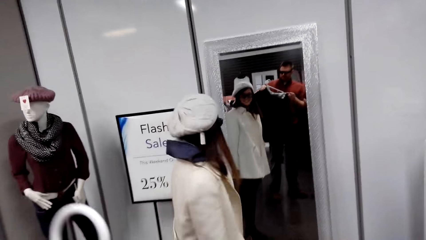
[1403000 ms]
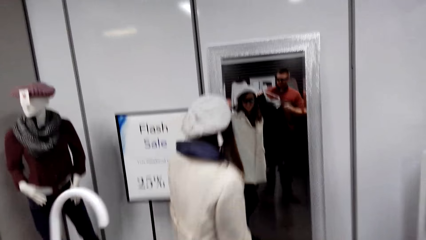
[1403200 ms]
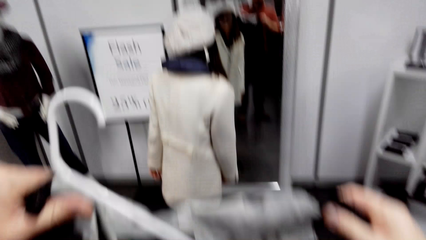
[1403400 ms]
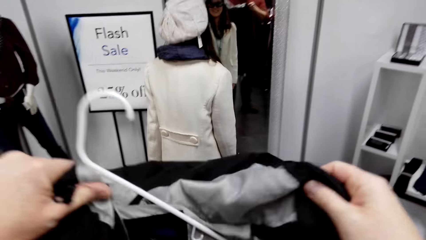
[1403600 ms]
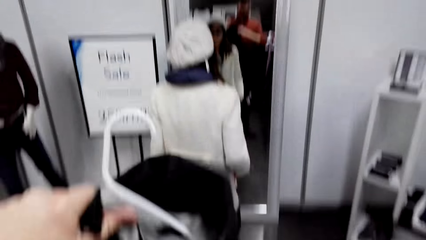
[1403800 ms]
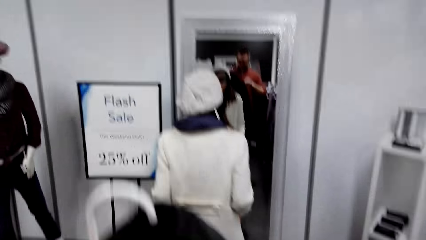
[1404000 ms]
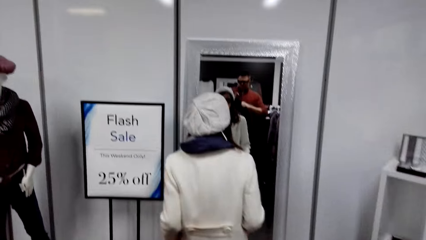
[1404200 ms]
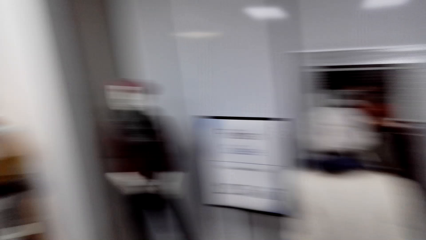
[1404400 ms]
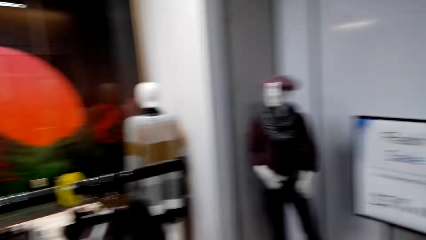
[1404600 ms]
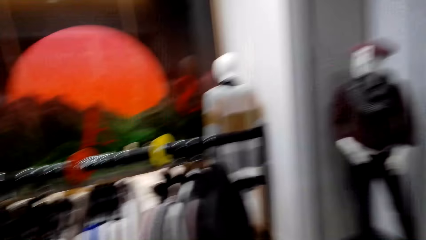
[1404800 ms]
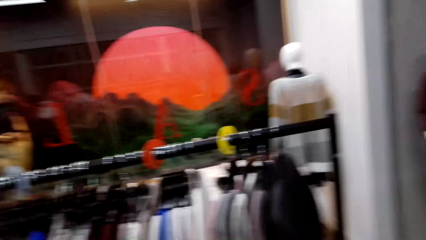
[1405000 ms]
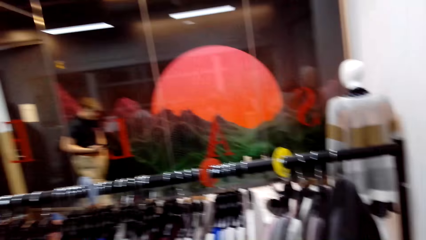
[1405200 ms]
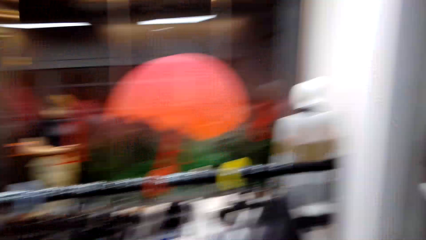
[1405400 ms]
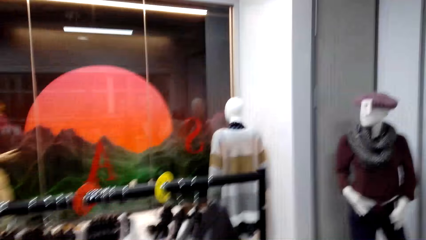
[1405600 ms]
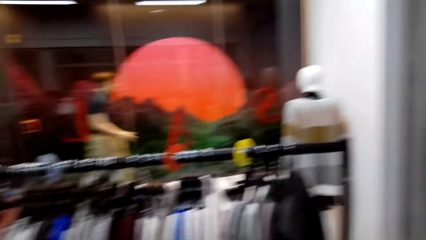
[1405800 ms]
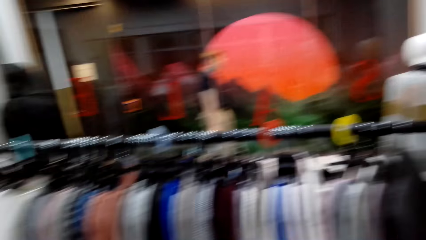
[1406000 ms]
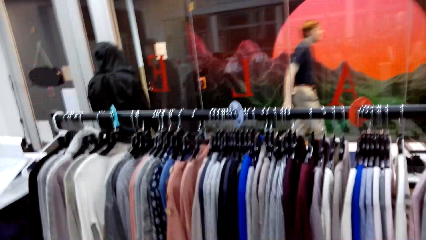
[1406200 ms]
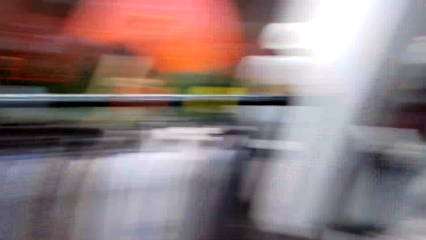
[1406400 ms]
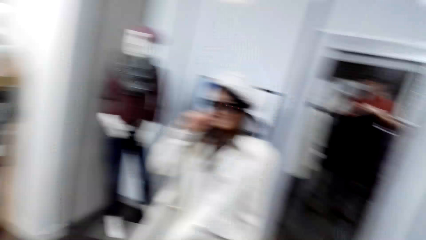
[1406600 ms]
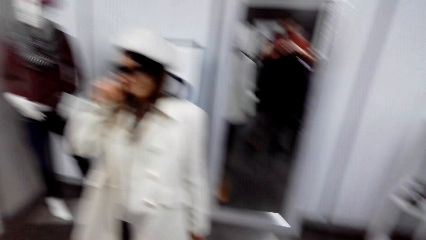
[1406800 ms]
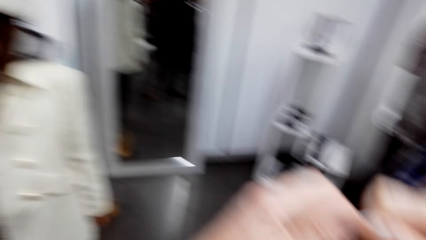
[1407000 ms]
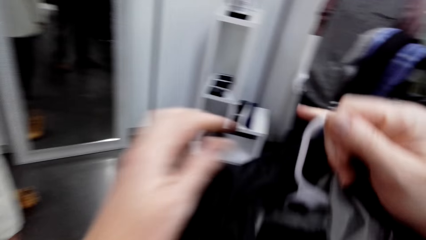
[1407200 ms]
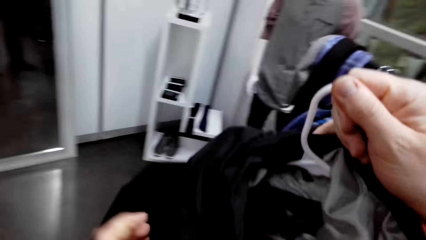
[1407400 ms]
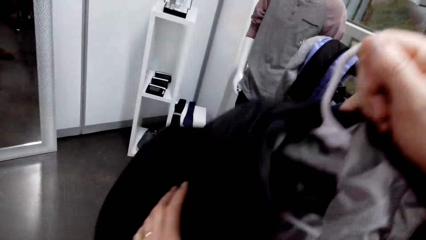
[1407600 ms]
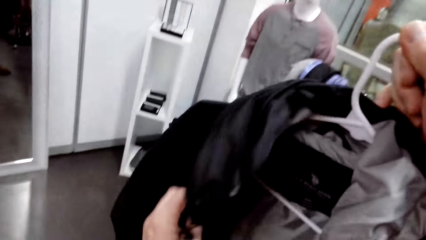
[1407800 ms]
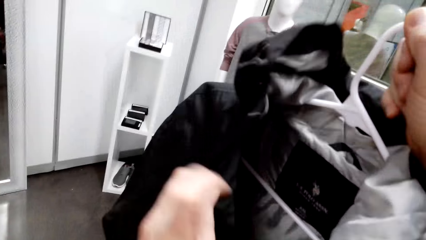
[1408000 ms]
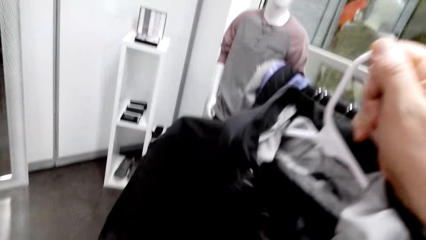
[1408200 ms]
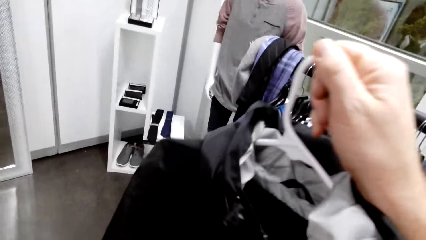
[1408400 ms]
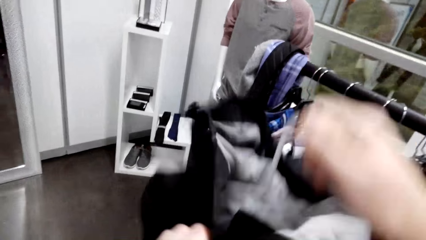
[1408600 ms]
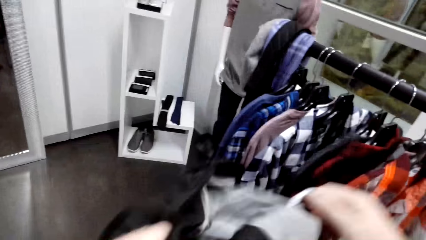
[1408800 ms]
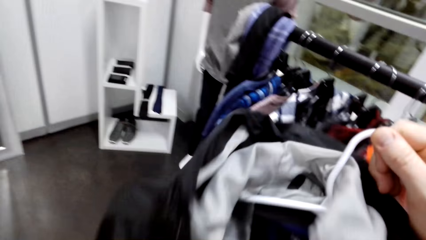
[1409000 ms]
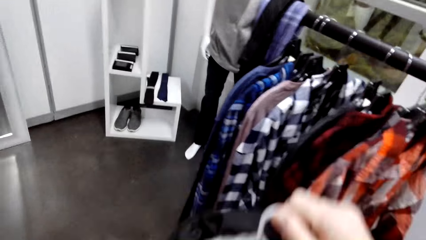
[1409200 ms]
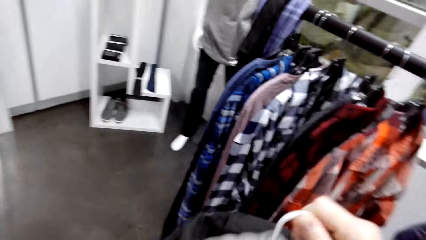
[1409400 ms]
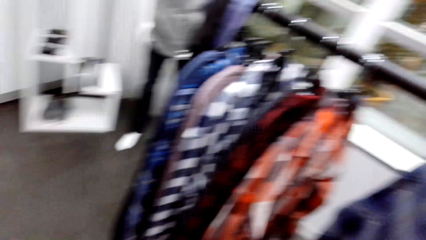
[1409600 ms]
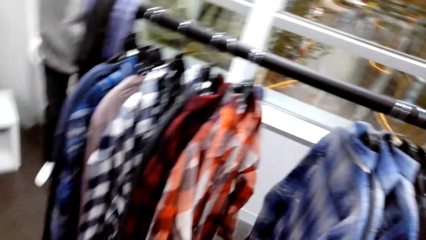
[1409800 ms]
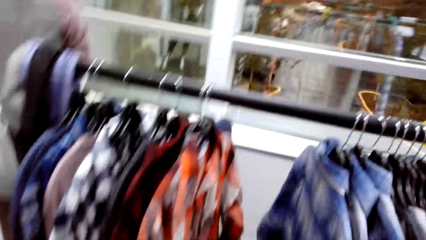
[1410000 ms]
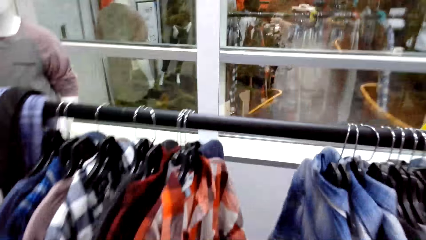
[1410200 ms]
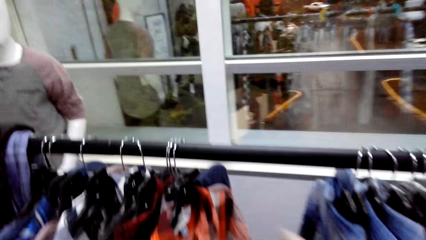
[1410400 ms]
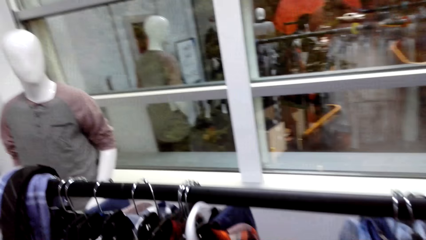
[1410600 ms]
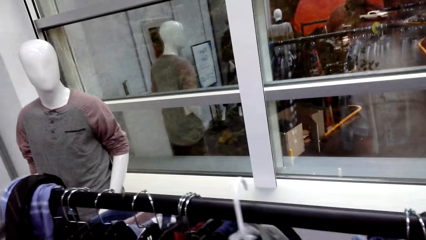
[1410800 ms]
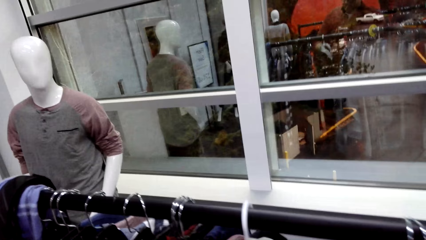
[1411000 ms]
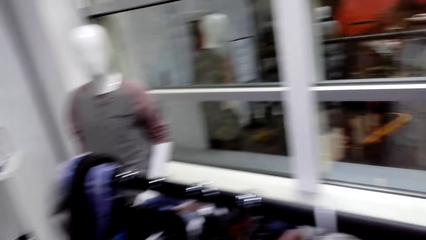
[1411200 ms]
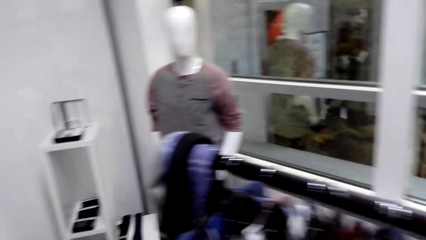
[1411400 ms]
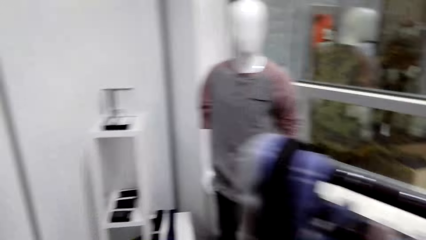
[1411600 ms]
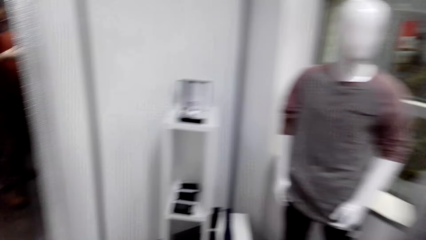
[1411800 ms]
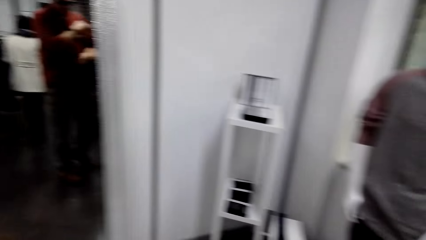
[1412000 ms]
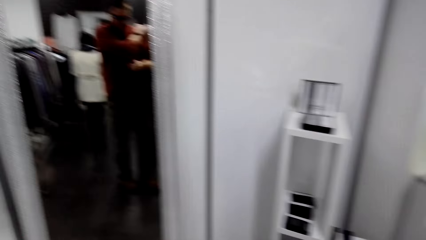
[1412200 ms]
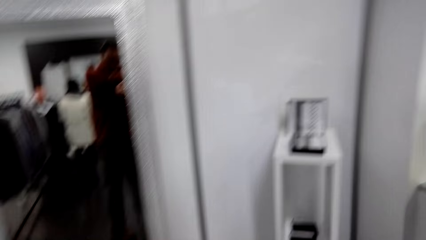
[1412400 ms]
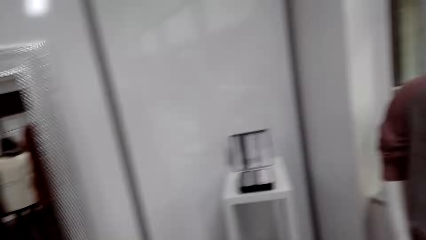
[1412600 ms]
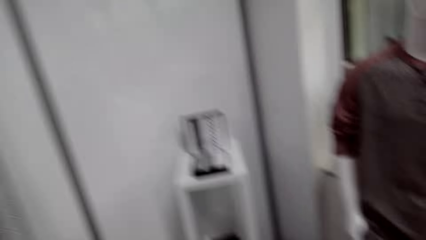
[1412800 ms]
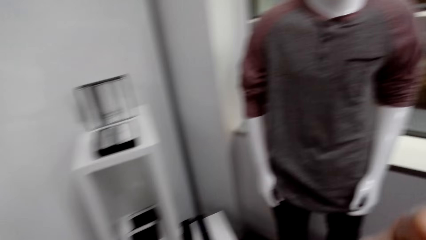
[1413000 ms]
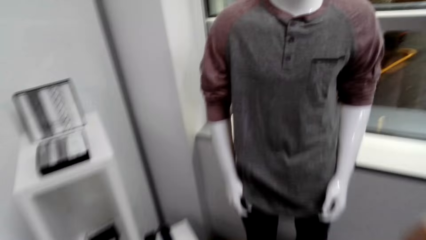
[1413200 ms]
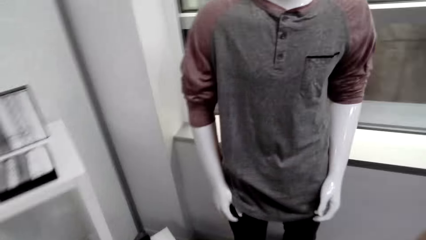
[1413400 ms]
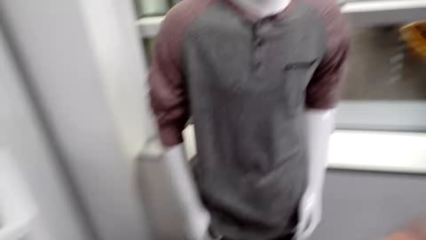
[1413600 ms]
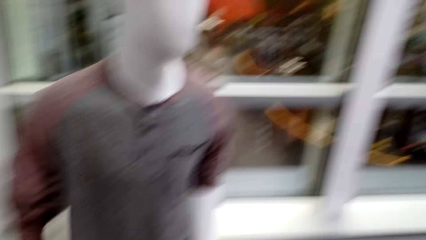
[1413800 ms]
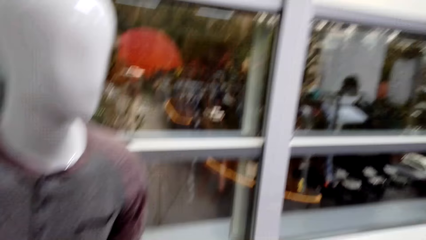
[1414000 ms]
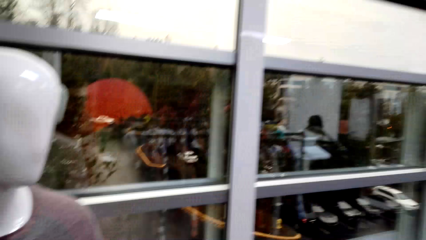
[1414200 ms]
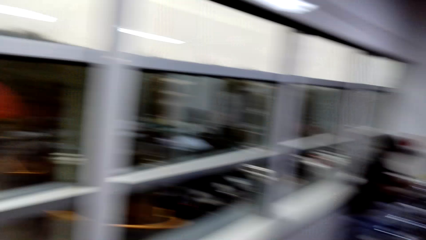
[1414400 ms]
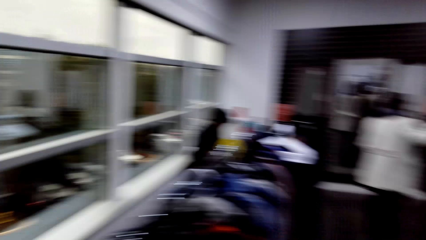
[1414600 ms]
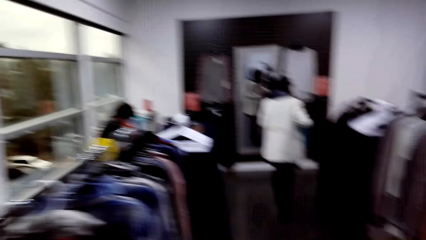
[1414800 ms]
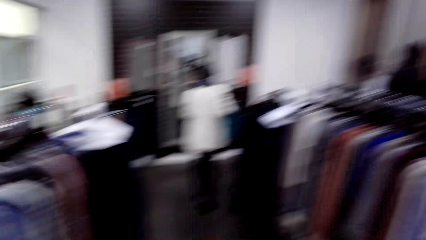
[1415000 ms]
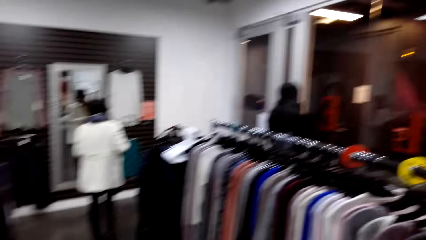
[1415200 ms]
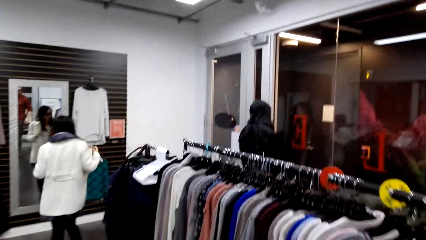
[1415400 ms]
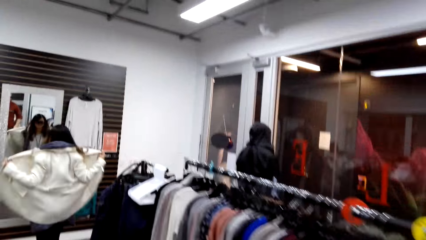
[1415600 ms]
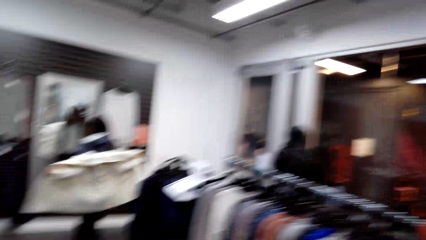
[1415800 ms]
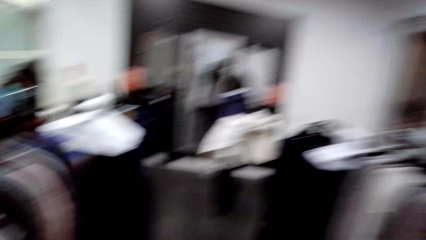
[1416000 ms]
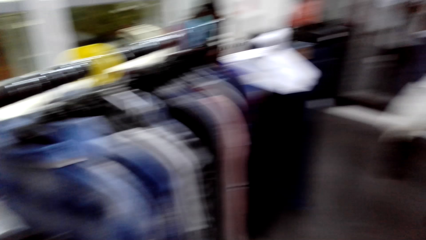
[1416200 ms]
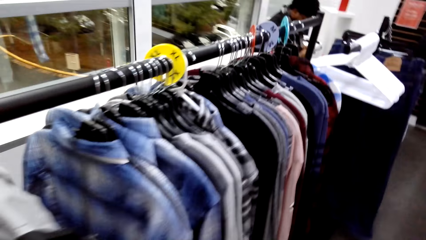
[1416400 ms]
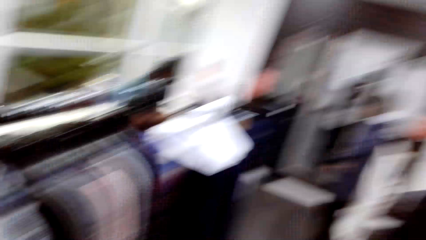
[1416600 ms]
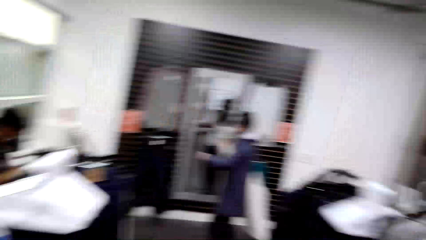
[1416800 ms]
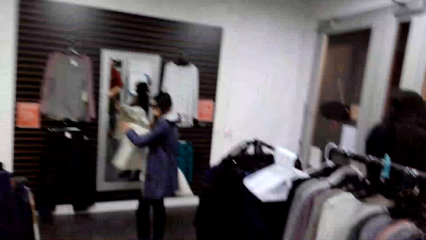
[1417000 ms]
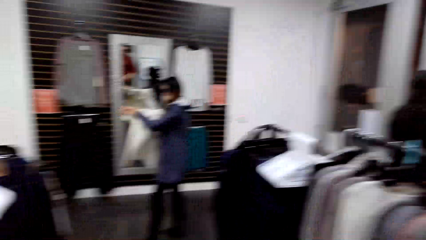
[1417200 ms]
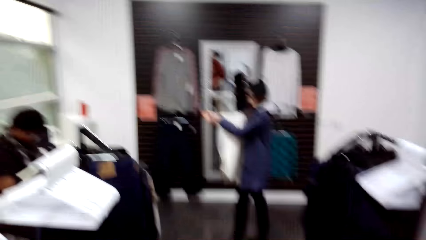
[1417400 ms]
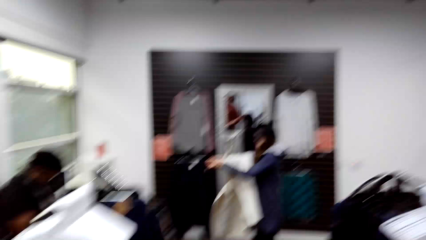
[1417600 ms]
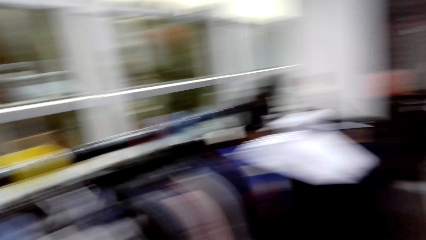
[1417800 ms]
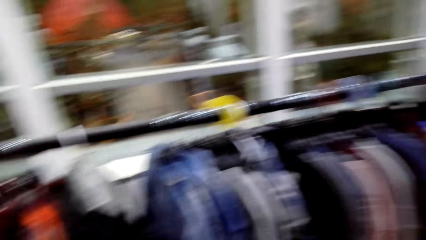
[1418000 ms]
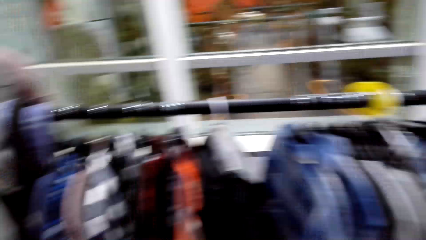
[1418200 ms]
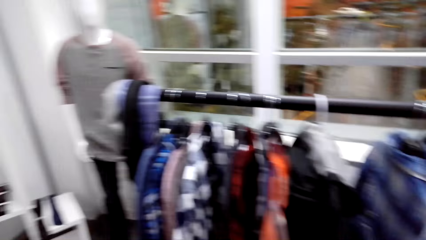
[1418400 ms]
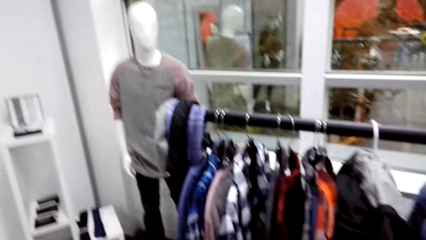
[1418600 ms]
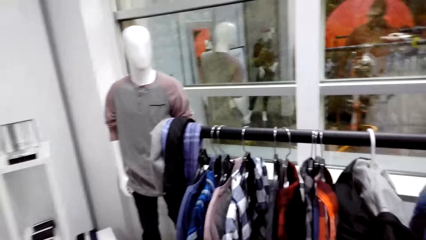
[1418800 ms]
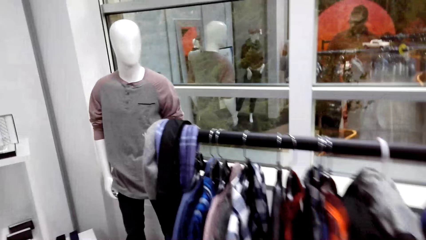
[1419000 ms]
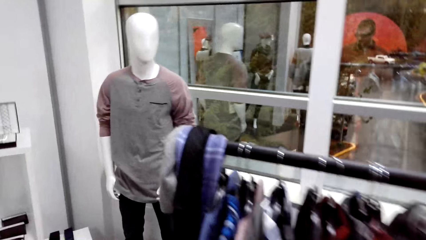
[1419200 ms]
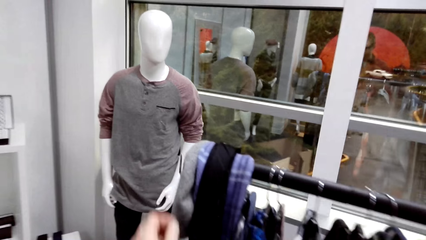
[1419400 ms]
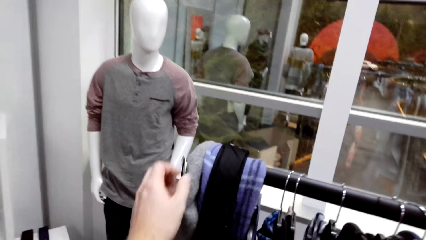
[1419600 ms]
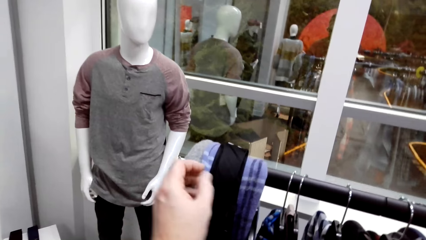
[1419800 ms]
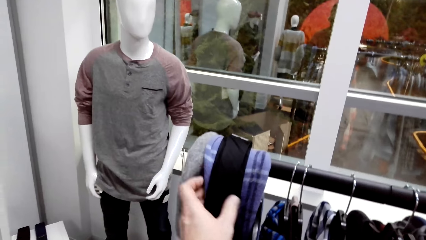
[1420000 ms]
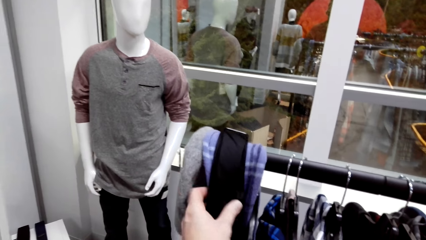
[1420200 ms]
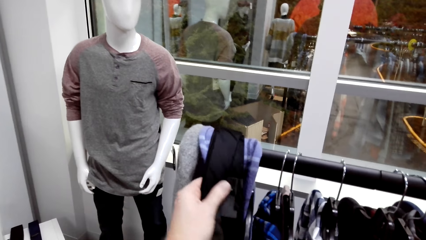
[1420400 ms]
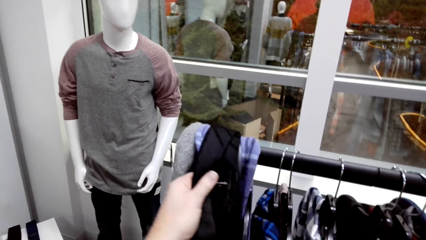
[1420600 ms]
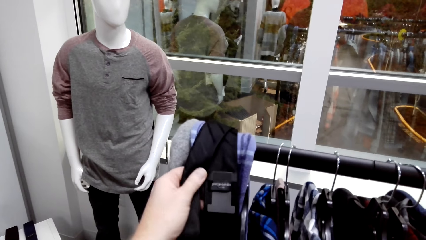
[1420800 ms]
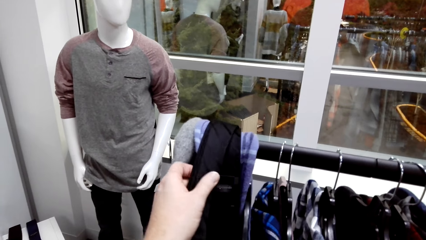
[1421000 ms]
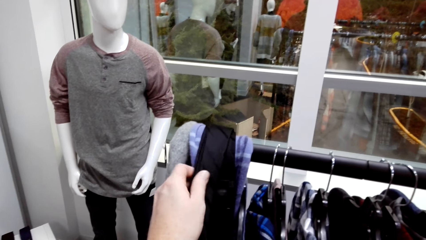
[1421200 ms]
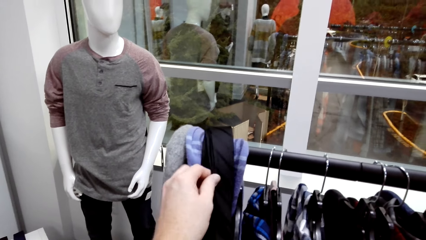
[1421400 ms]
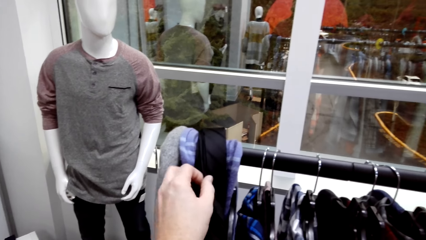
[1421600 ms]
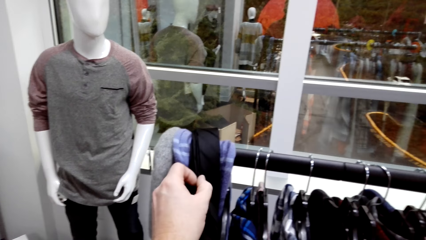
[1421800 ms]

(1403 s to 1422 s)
The camera wearer puts the jacket in the hanger. They hang the jacket on the hanger. They walk around. A woman removes the jacket. The camera wearer removes the jacket. They touch the tie.
